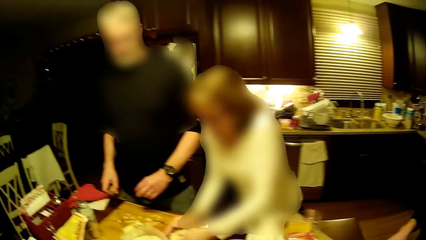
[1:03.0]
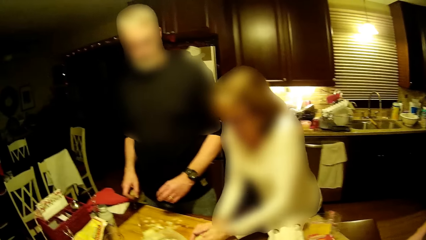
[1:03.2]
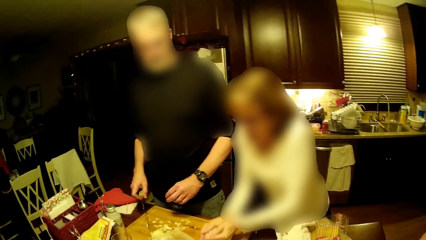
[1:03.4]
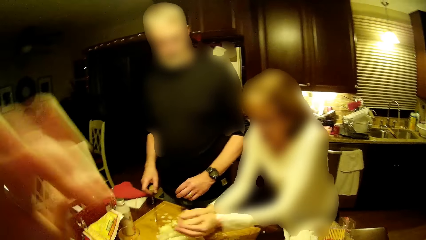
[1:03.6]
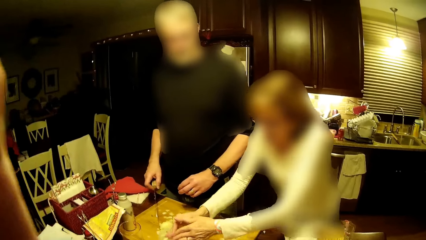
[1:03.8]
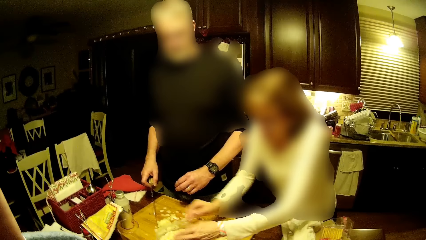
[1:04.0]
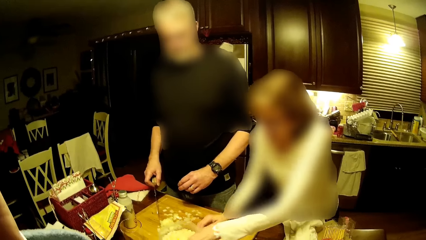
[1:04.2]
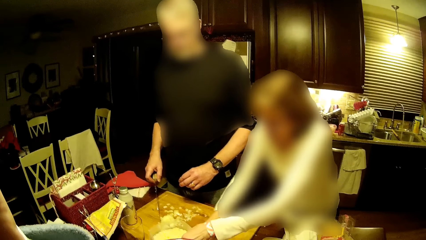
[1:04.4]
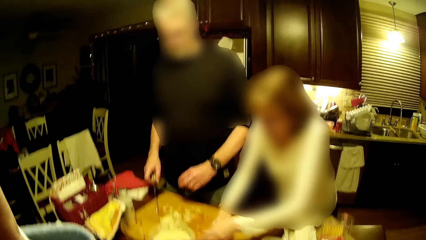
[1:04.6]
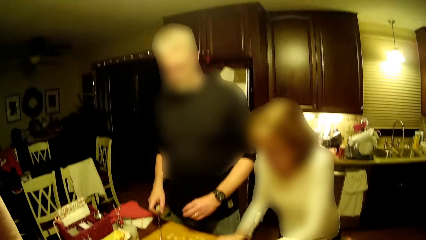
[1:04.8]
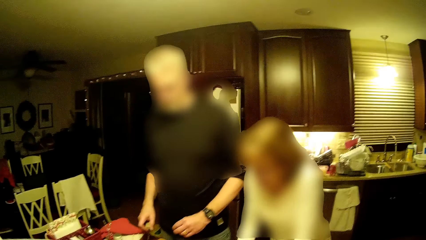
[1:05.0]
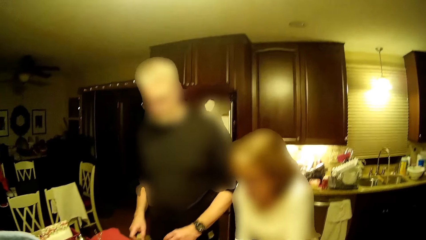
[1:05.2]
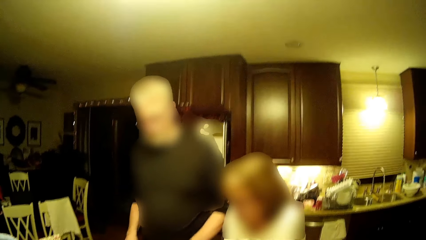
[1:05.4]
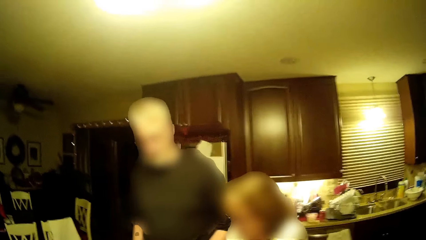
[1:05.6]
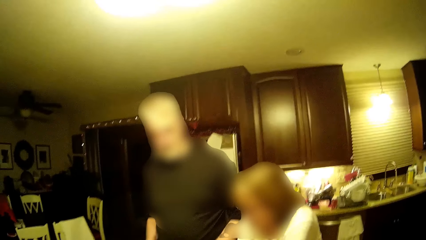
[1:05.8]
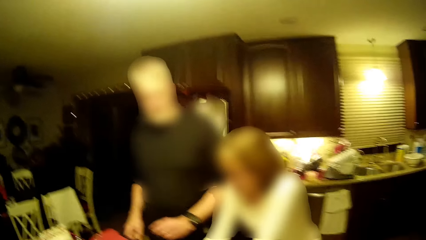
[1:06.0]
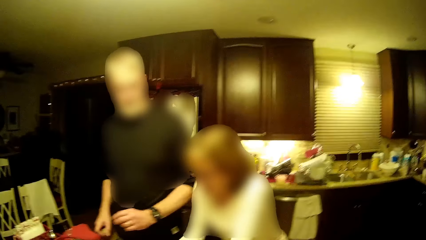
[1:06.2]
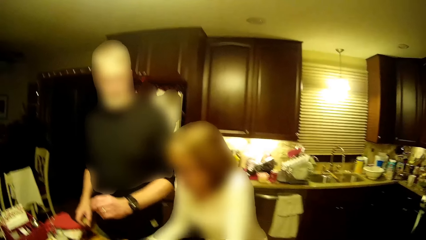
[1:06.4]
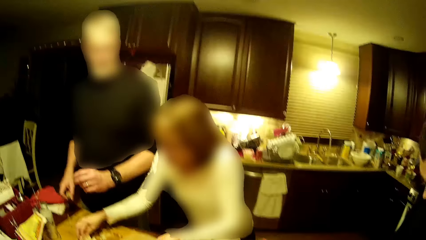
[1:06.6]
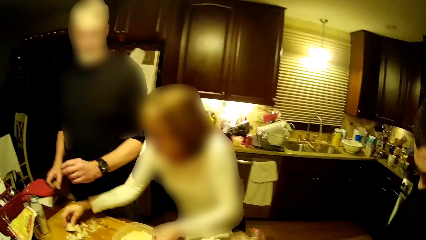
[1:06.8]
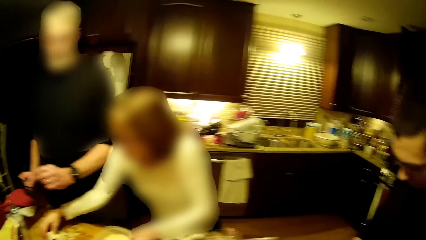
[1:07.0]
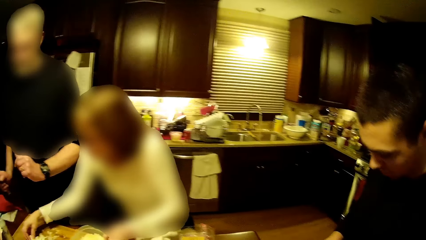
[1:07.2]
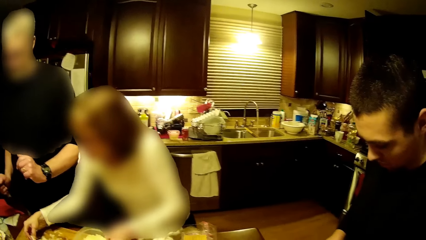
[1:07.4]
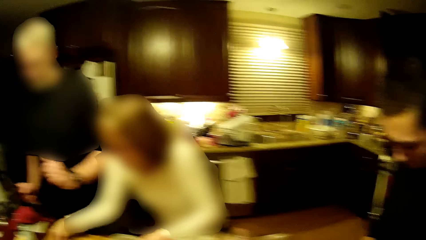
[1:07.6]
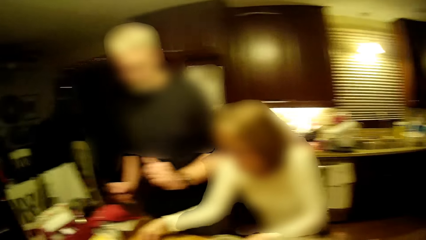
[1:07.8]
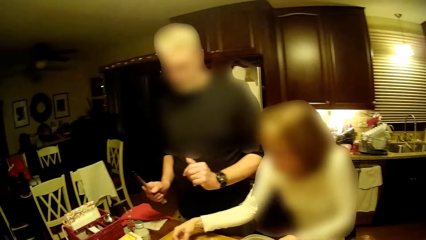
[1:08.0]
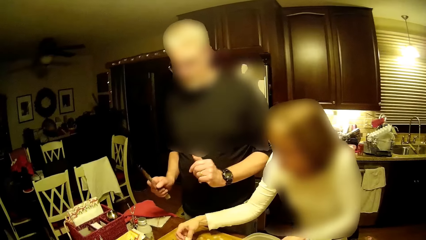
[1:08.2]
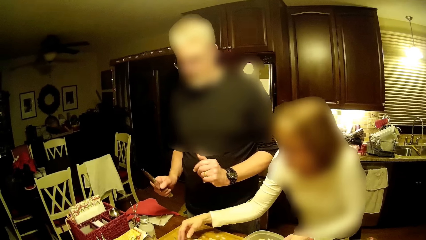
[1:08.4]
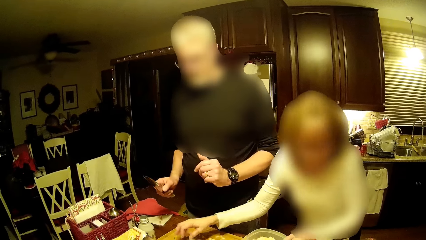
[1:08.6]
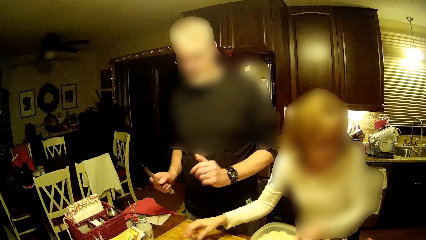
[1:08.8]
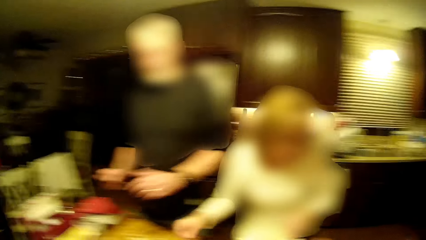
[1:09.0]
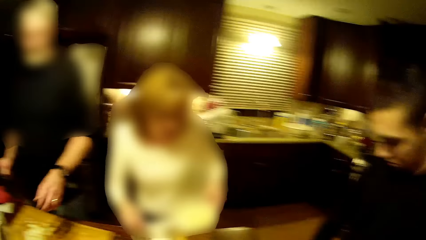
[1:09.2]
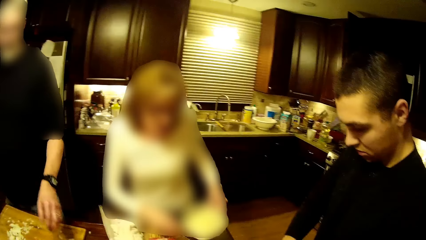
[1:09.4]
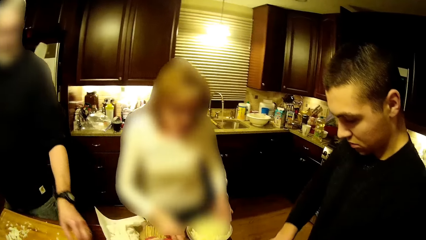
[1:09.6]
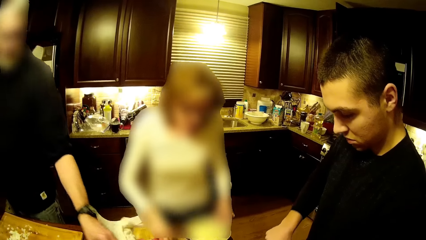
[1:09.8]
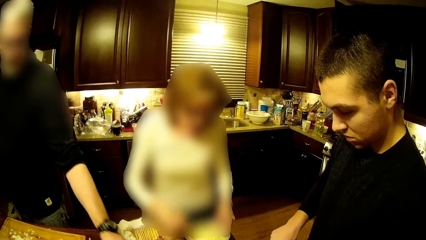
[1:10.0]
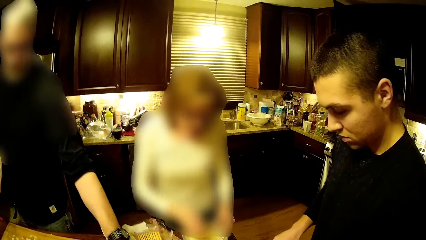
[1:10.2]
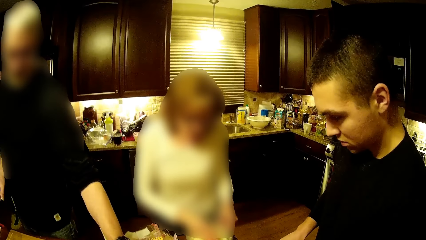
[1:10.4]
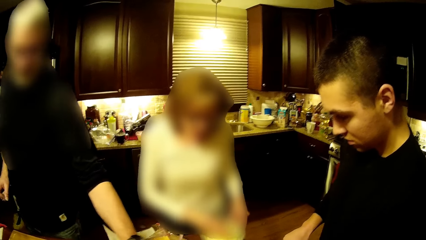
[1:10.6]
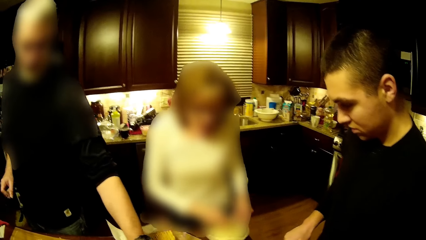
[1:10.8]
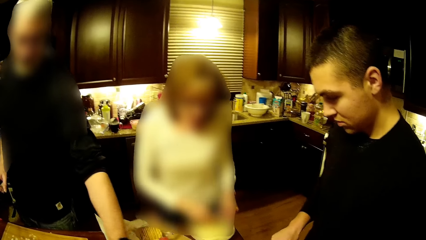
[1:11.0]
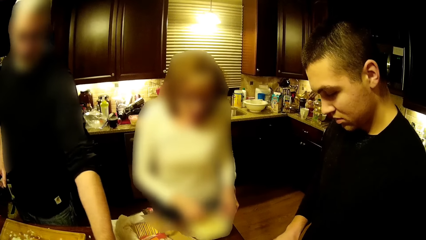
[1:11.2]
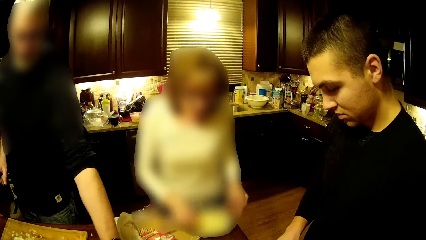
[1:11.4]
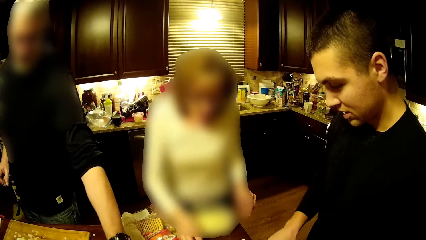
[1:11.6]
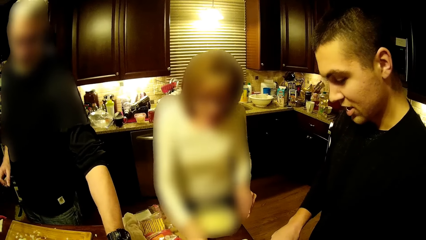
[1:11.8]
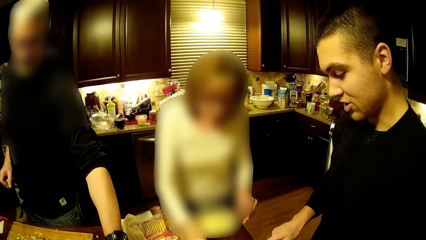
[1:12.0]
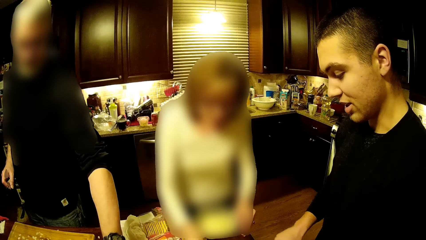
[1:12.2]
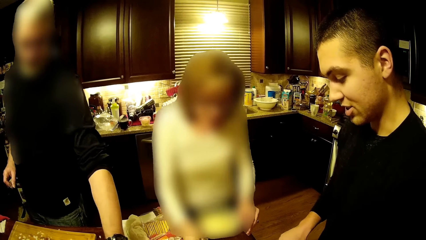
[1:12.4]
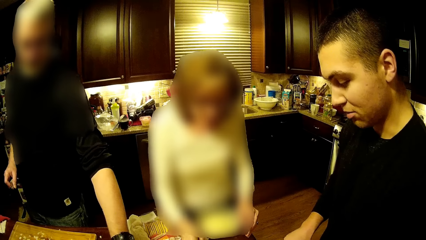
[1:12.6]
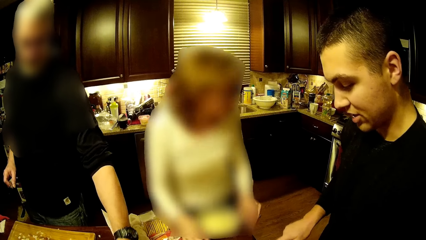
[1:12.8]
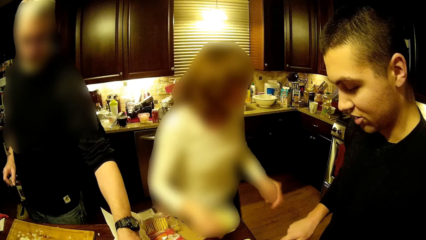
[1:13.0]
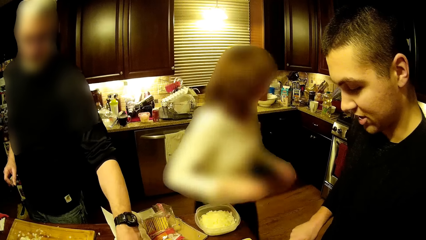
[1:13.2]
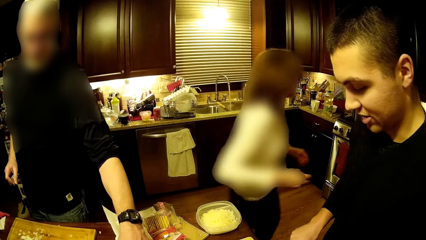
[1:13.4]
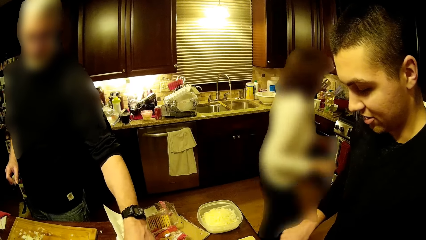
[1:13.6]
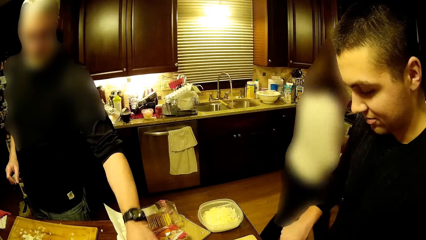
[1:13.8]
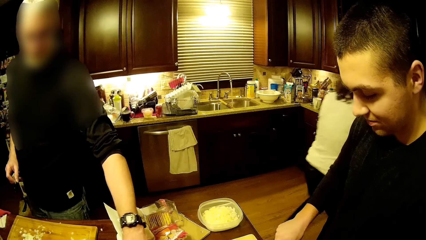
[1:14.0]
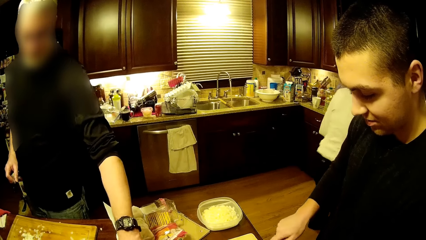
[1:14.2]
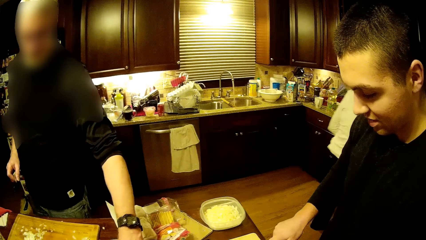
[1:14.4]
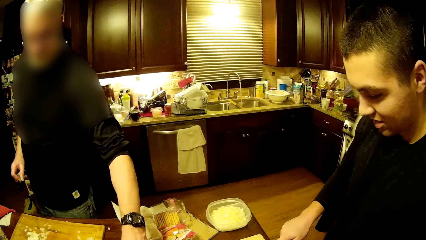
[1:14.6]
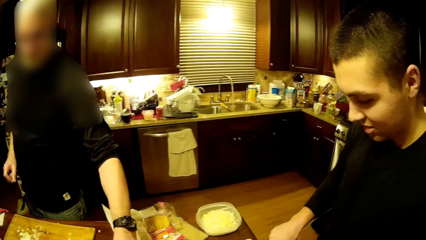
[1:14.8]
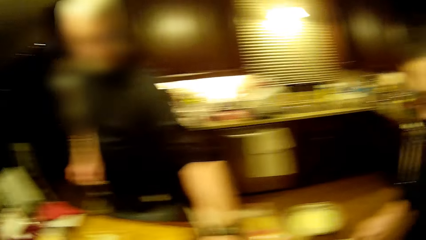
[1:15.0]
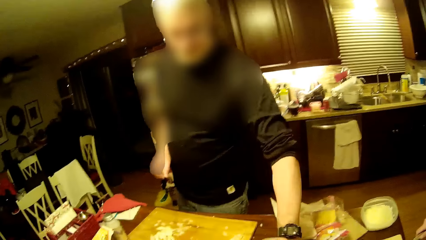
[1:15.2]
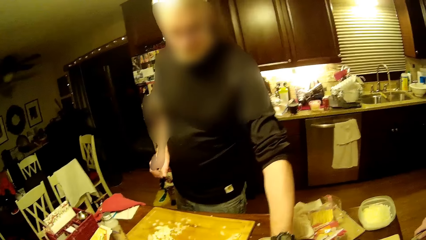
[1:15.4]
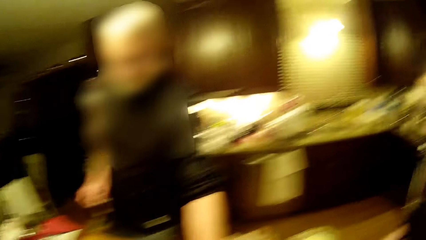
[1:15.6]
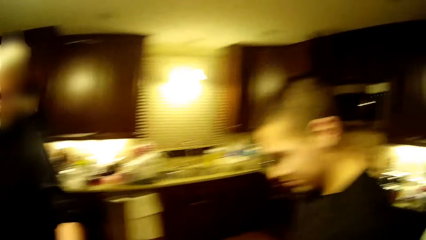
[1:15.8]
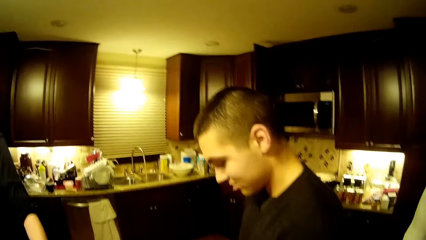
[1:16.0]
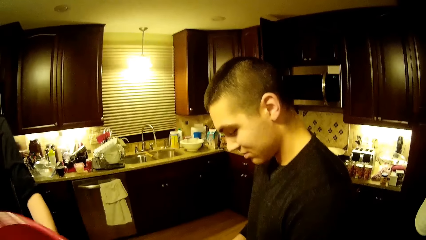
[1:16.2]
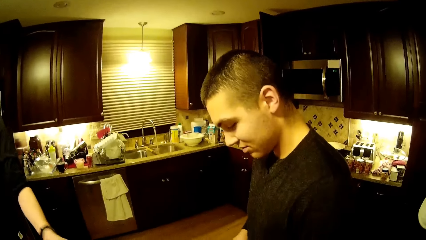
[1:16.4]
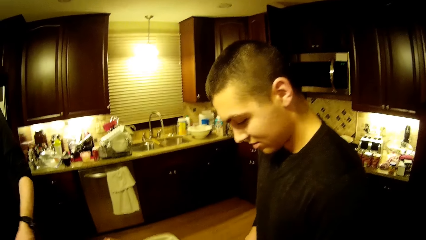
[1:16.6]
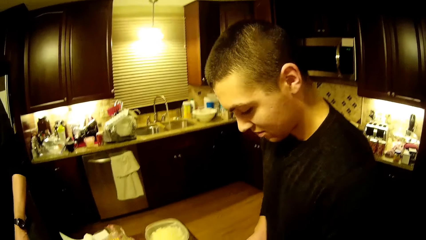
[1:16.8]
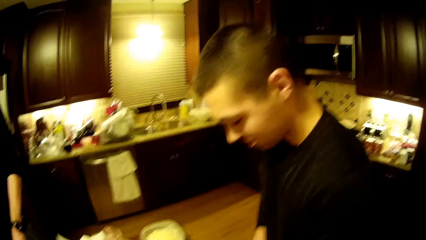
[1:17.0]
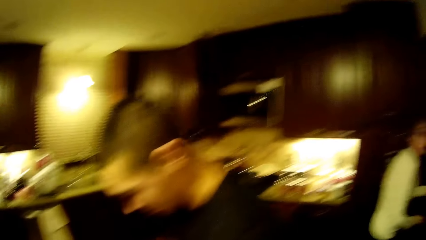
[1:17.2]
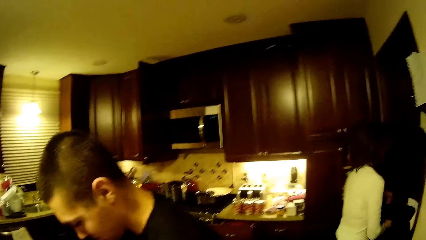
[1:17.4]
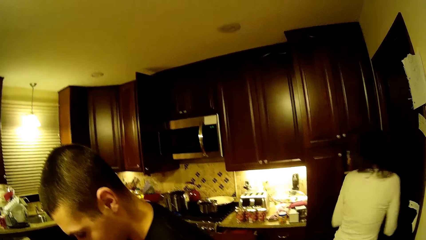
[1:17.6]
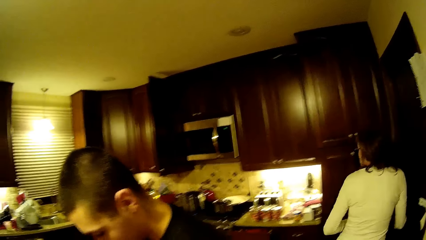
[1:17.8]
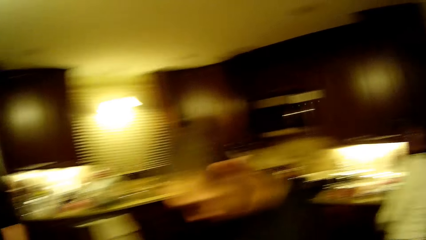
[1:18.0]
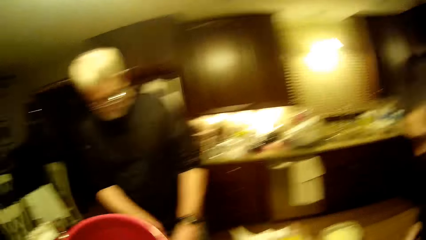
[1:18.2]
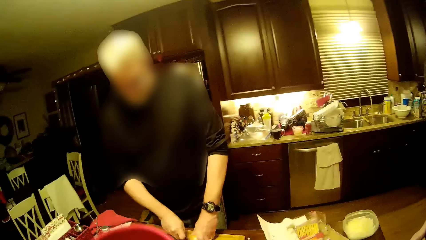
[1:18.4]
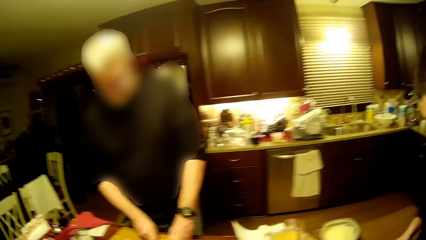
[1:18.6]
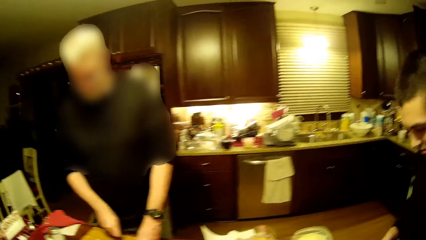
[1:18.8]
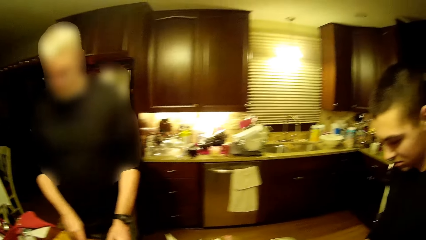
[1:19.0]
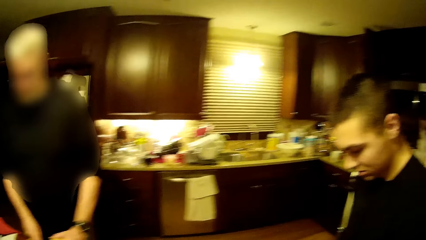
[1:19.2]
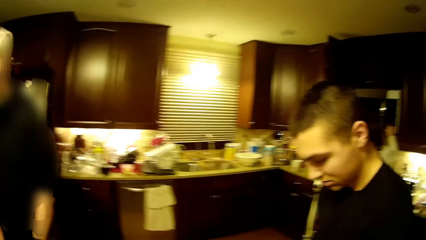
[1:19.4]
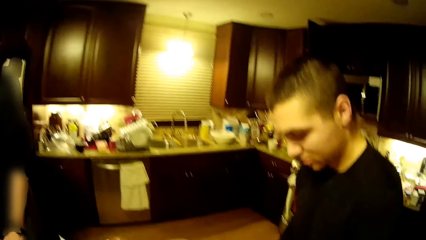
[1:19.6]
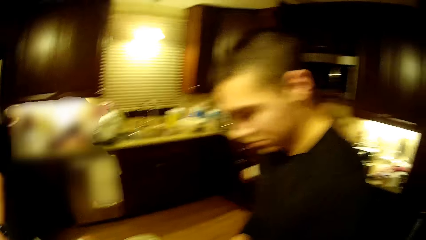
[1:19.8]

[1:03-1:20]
A woman moves the plastic dish on the table and puts the pieces of onion in the plastic dish. The camera wearer puts a hand up. The woman picks the pieces of onion, puts the pieces of onion in the plastic dish, holds the plastic dish, puts the dish on the table, puts the pieces of onion in the plastic dish and walks toward the cooker. A man holds the knife. The camera wearer looks at another man.
